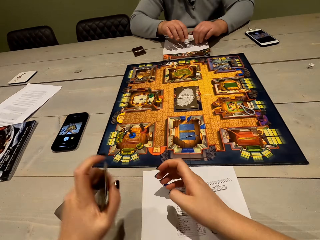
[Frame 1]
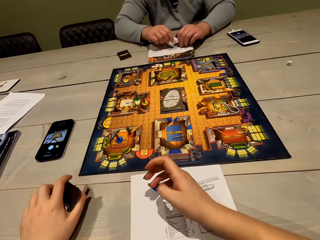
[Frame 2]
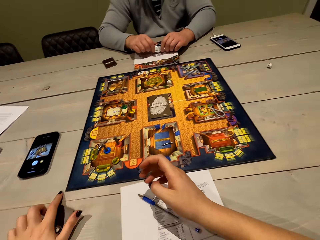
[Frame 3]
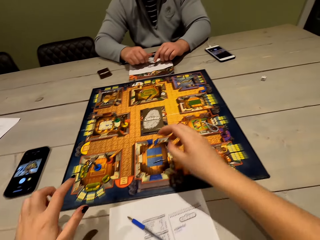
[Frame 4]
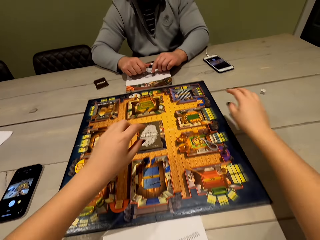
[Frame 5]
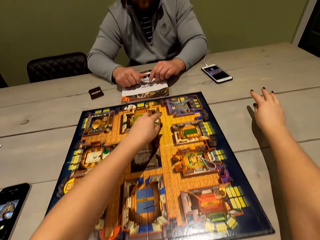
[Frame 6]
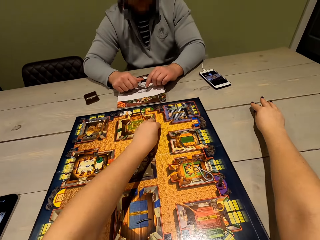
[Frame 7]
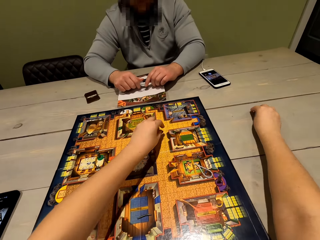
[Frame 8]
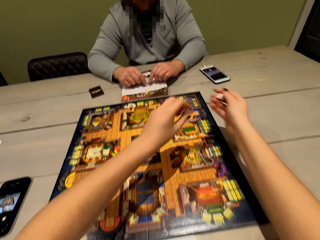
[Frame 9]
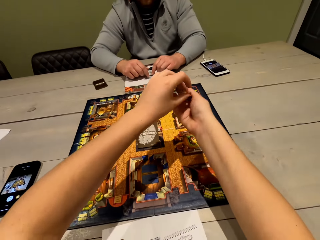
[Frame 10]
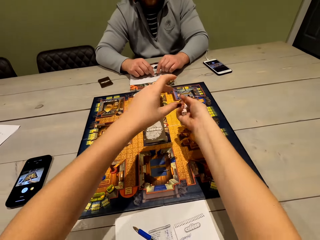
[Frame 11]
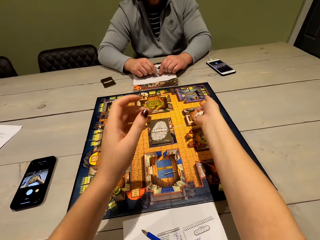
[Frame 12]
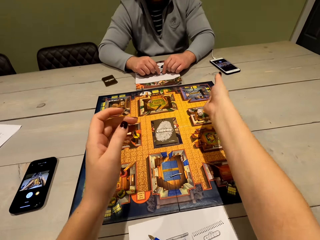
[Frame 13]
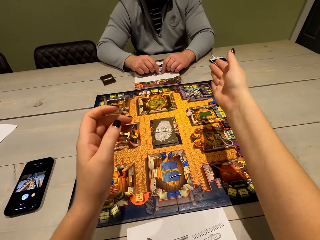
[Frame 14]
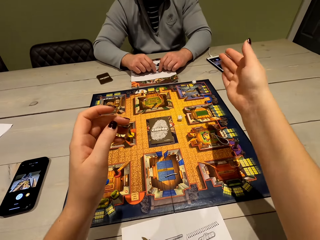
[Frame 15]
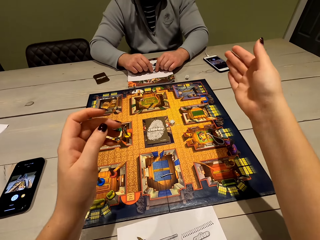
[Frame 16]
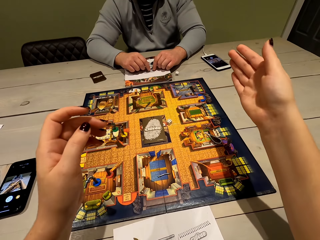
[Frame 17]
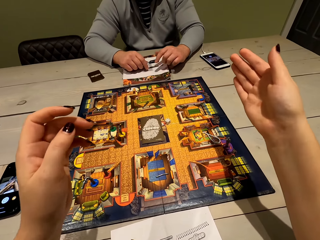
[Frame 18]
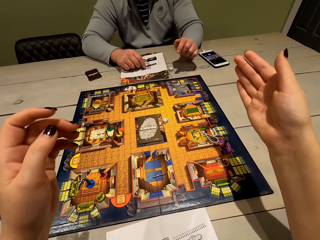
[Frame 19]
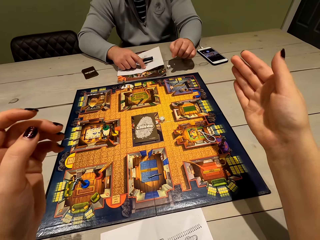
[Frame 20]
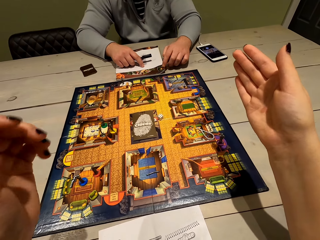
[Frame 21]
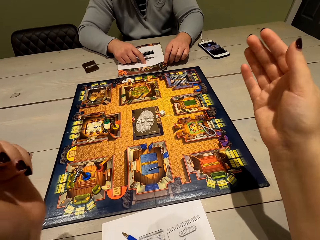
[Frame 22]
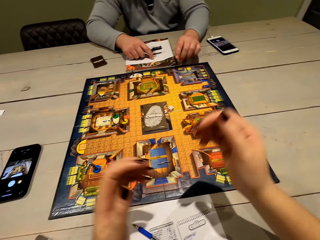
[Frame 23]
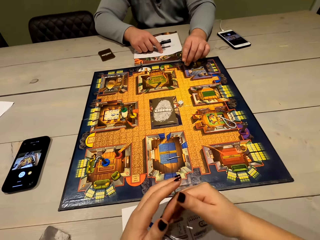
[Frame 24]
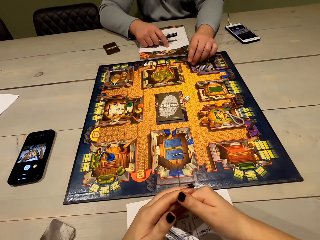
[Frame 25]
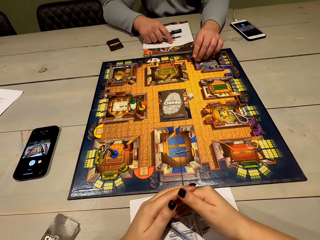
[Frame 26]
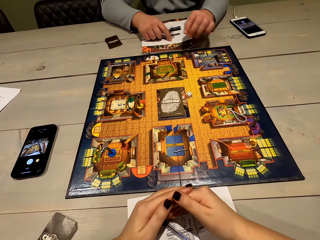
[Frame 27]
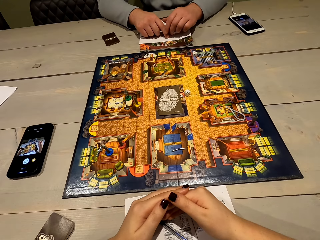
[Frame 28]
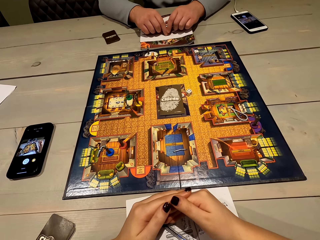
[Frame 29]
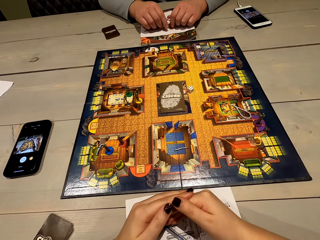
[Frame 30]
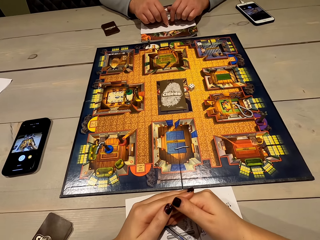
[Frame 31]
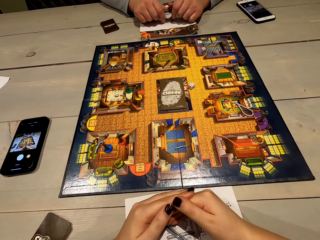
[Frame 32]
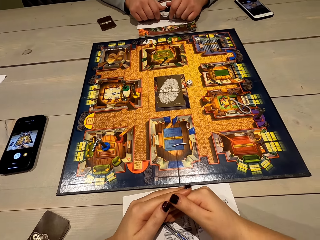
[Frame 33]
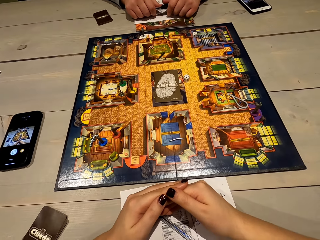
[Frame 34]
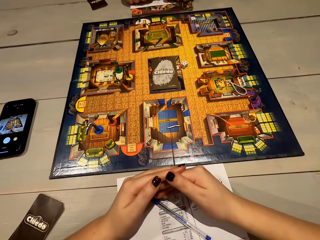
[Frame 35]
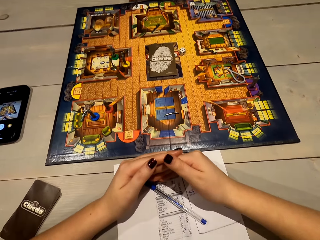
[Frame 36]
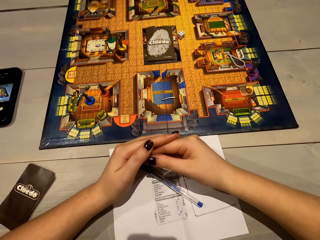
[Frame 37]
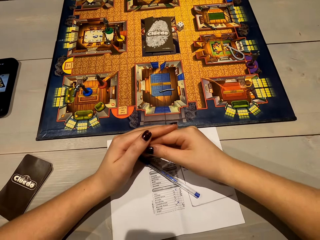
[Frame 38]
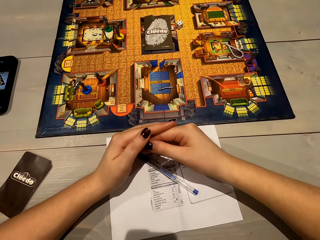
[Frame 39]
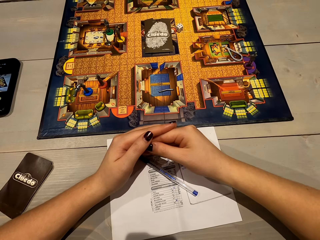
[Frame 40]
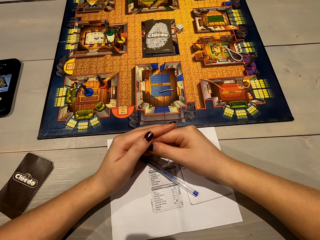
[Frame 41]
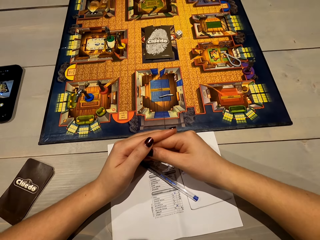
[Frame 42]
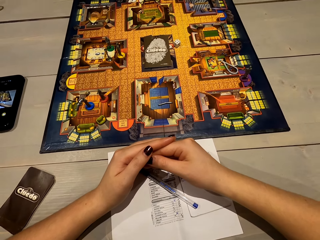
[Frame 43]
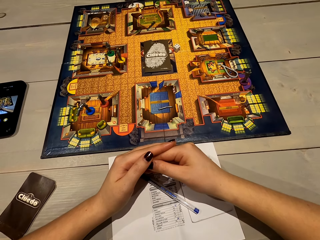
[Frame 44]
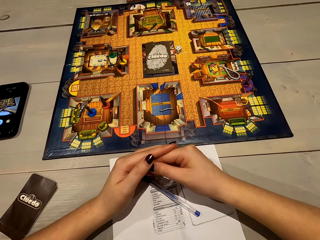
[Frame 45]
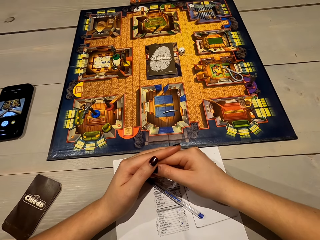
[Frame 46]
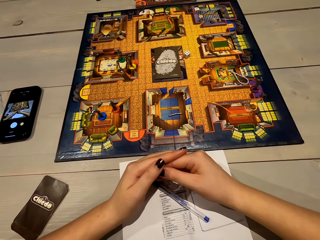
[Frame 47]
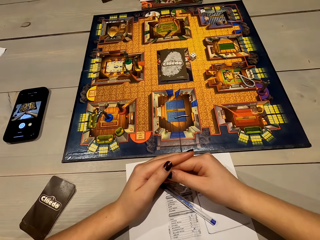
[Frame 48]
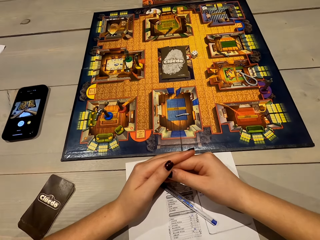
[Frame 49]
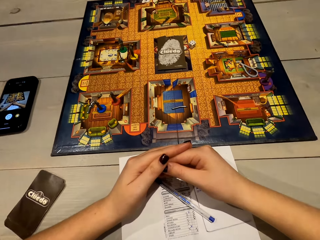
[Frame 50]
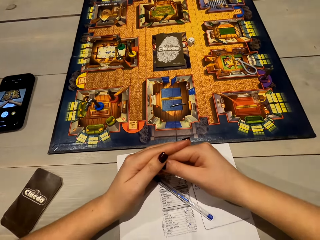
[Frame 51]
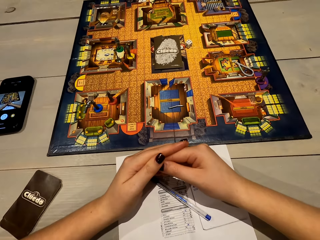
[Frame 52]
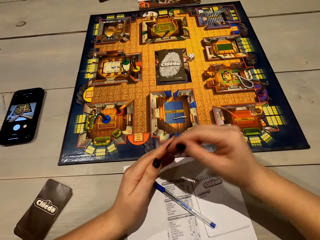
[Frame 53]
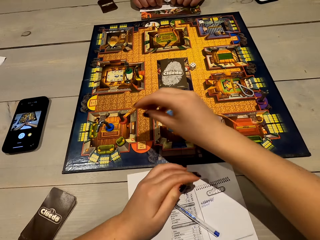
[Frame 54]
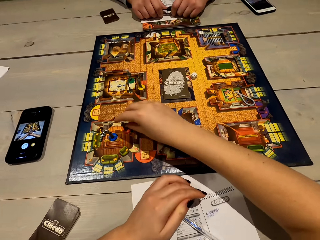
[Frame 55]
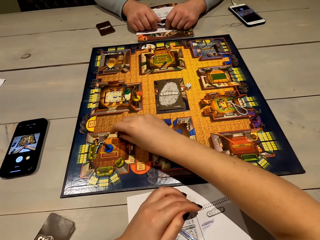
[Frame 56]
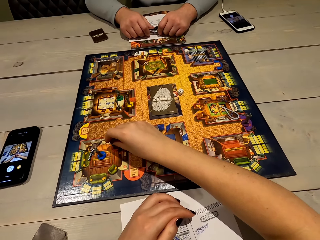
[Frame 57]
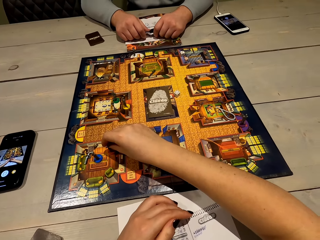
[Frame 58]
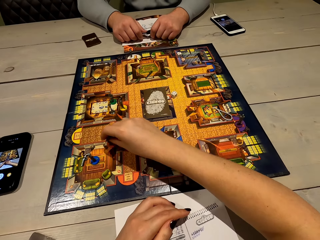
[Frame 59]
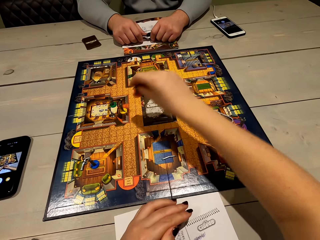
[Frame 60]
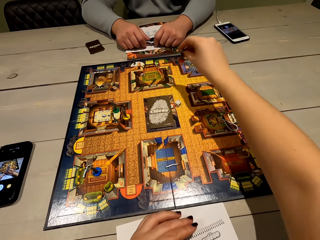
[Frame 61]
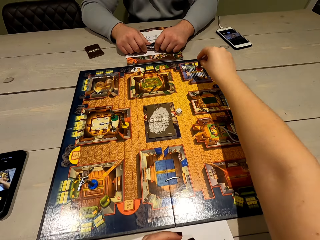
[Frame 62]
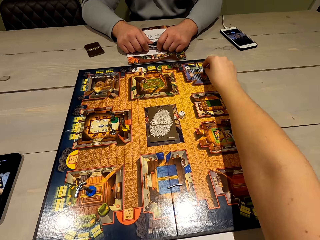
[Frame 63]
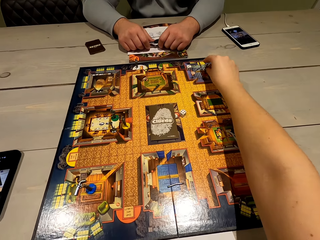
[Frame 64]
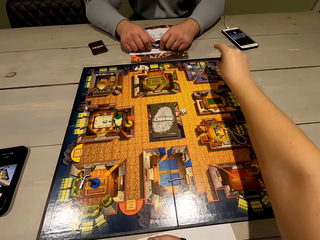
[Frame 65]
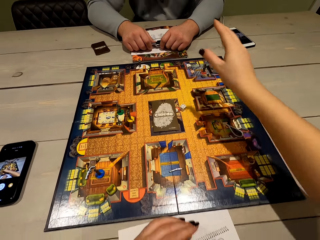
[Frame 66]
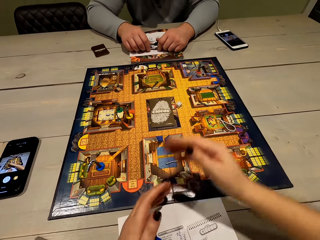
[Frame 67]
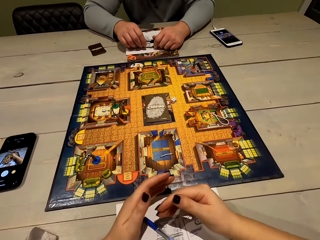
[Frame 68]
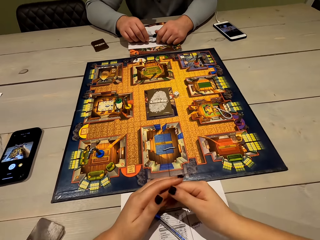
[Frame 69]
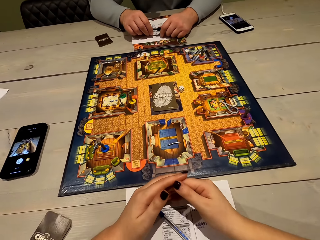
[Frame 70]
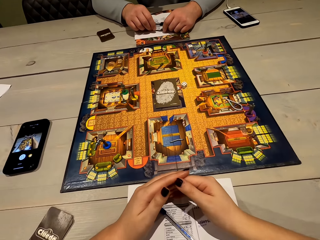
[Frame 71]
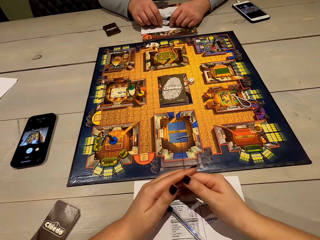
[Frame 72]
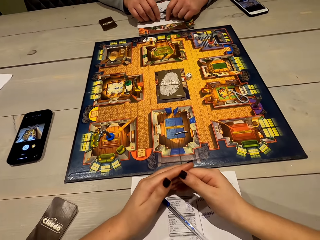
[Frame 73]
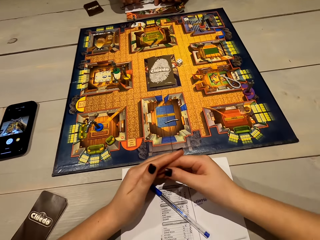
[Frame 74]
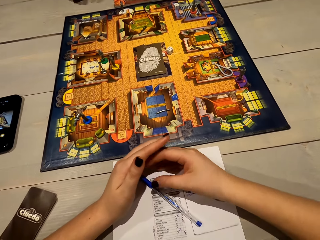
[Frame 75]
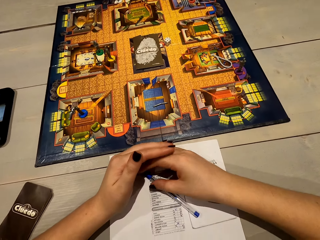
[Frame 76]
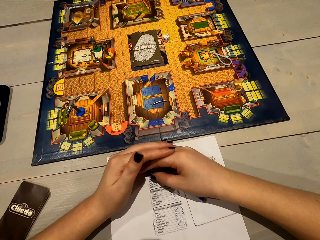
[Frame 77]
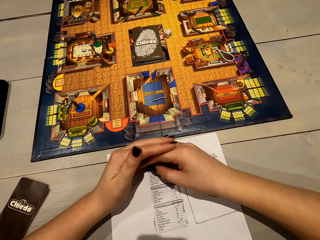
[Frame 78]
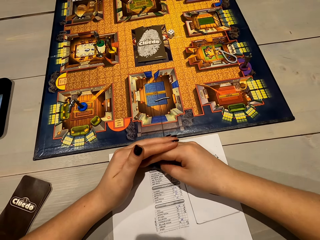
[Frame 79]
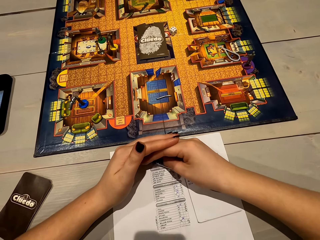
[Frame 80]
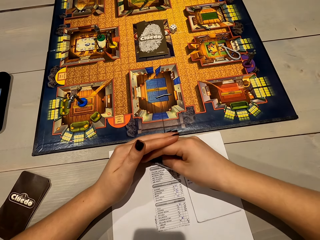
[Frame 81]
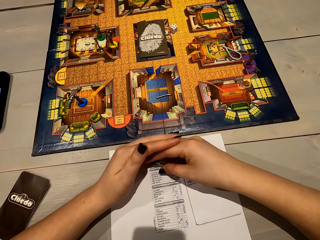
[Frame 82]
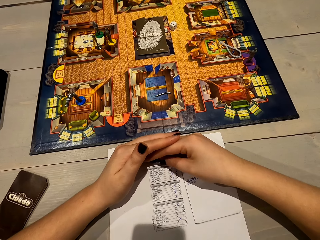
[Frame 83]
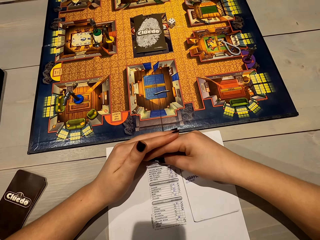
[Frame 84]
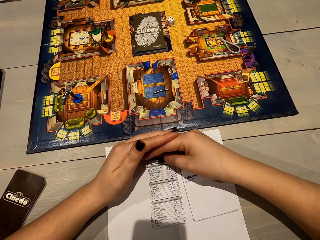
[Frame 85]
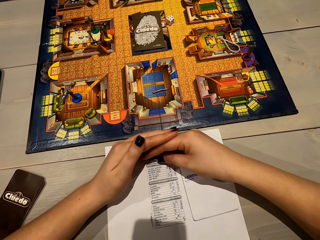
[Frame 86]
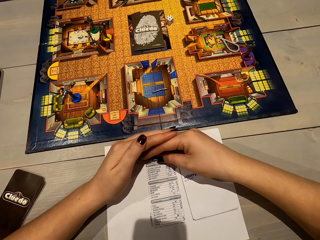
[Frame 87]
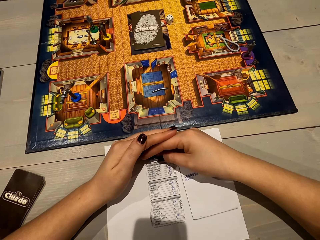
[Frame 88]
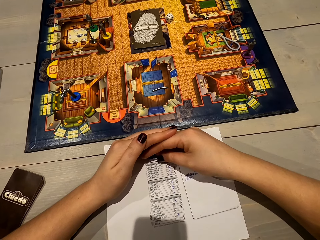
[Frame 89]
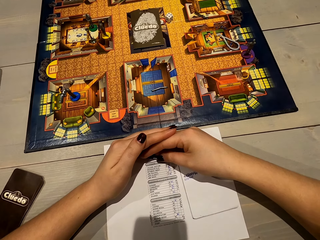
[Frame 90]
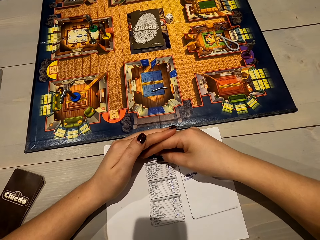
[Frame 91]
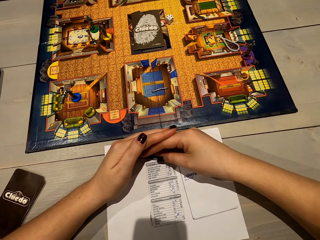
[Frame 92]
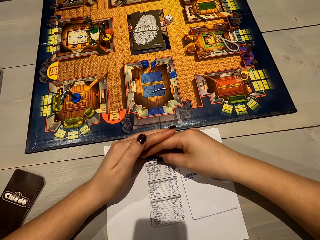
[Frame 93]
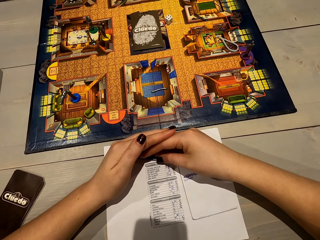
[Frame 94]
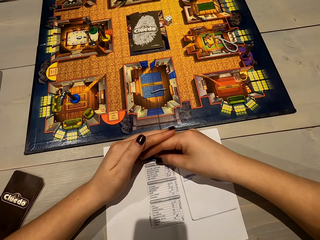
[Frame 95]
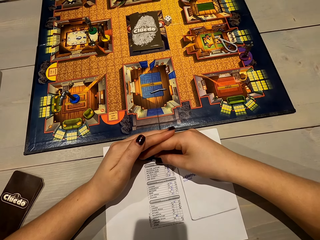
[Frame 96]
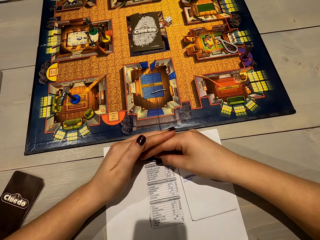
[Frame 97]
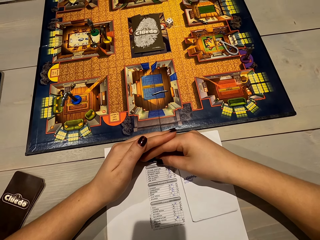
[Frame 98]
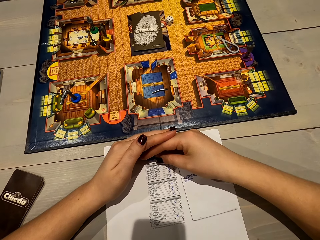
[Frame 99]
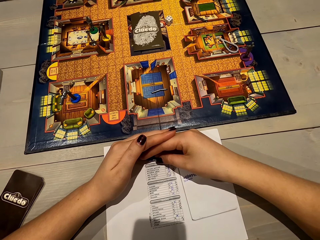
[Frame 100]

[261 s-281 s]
The camera wearer puts the cards on the table. They pick up the dice. They throw the dice on the ludo board. A person moves the dice on the board. The camera wearer puts fingers together. The person touches a pen. The camera wearer looks at the paper. They pick up the cluedo game piece and put the cluedo game dice on the board. They put fingers together. They look at the paper. They touch the pen.

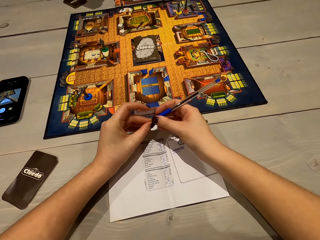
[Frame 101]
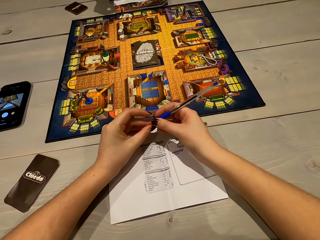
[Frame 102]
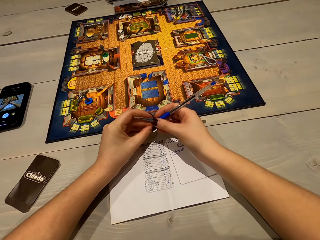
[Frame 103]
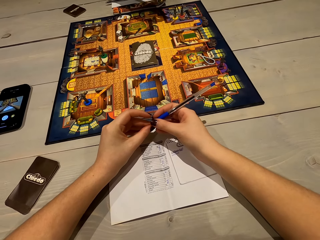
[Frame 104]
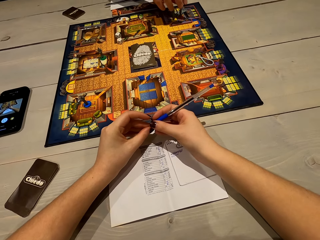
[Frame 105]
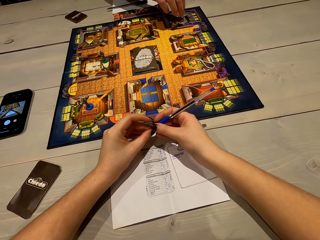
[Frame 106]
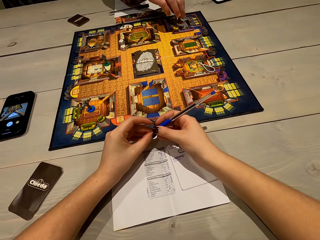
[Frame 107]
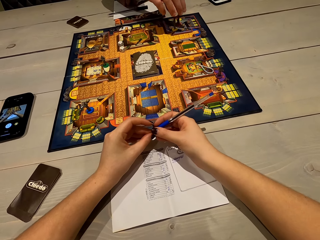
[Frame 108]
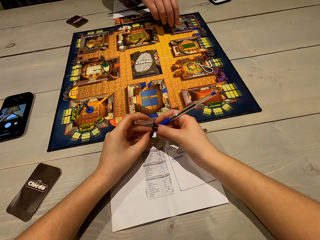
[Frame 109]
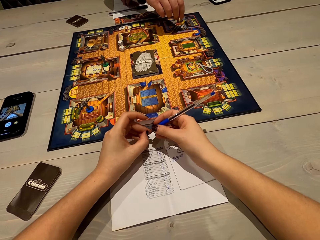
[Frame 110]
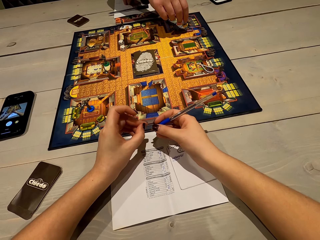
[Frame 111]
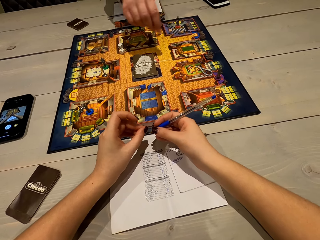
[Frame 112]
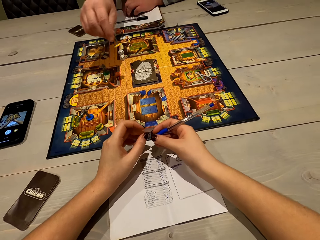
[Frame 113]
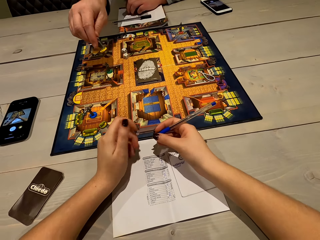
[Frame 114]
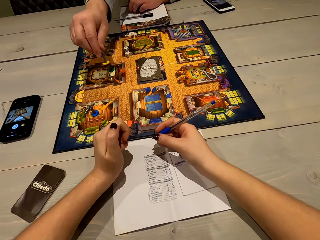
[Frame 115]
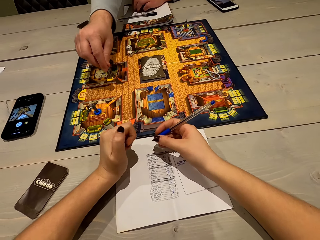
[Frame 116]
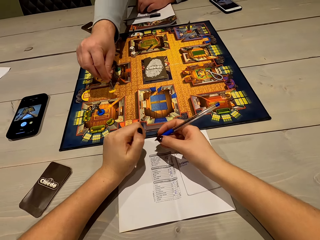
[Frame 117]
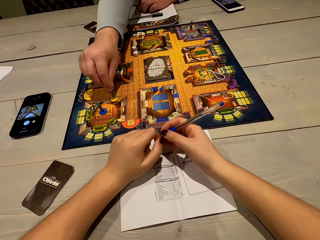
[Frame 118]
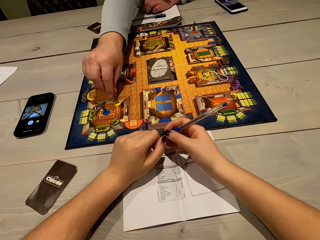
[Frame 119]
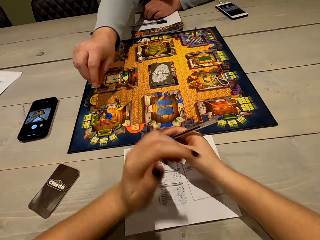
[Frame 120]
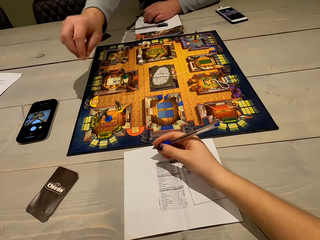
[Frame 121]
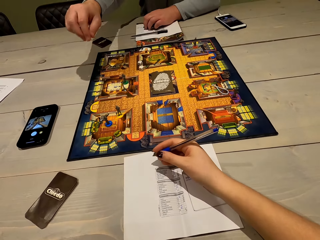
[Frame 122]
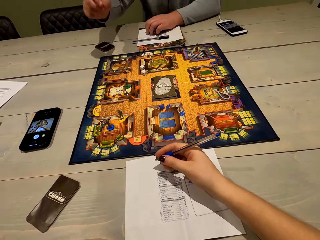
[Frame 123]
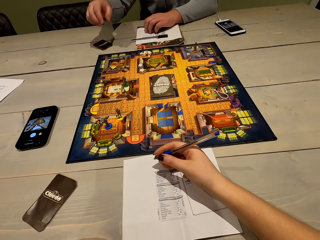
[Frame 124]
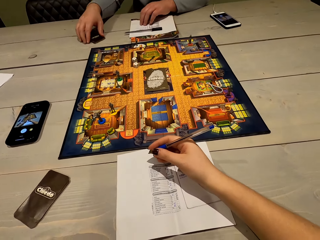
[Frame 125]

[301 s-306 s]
A man plays chess. The man moves the pawn.
